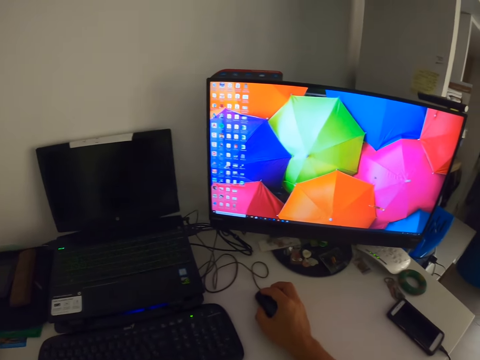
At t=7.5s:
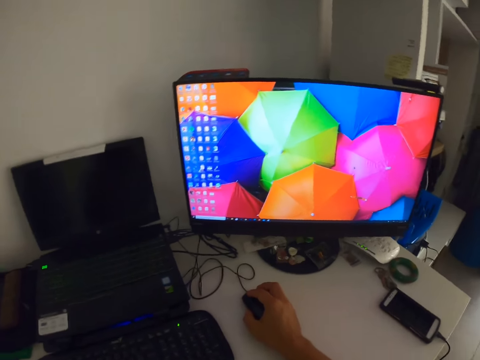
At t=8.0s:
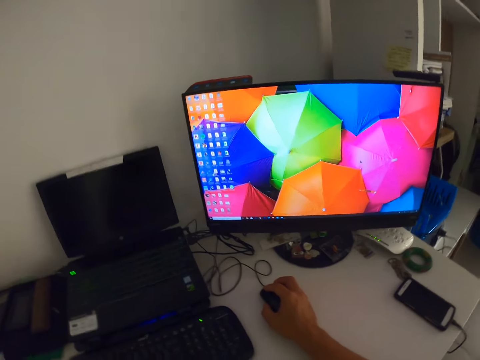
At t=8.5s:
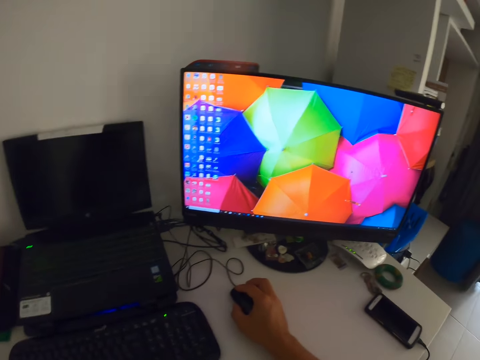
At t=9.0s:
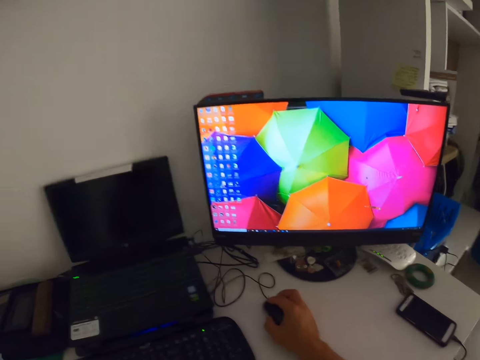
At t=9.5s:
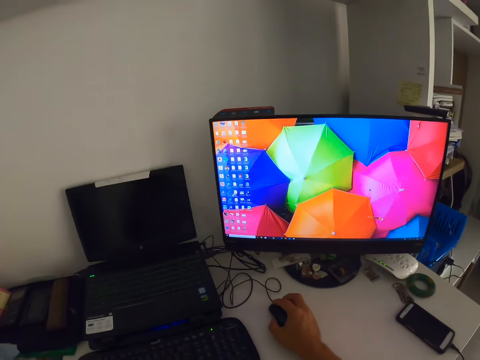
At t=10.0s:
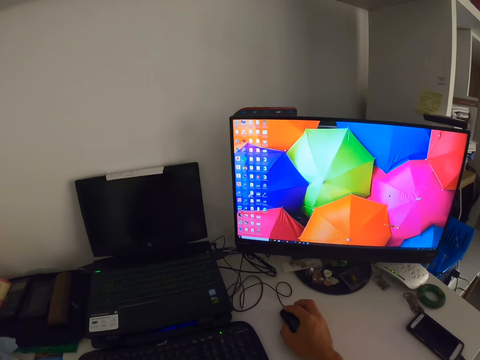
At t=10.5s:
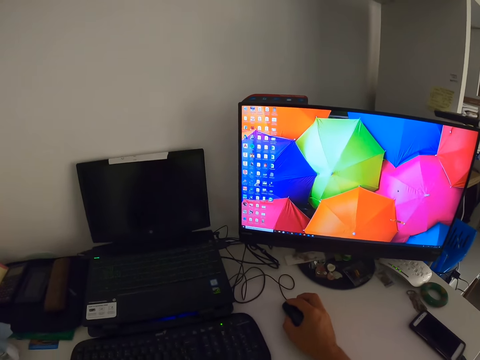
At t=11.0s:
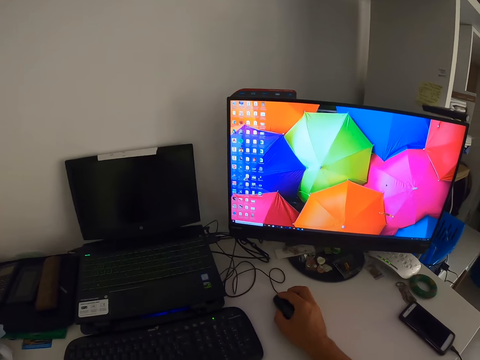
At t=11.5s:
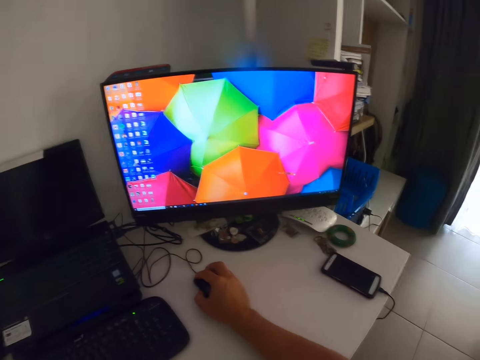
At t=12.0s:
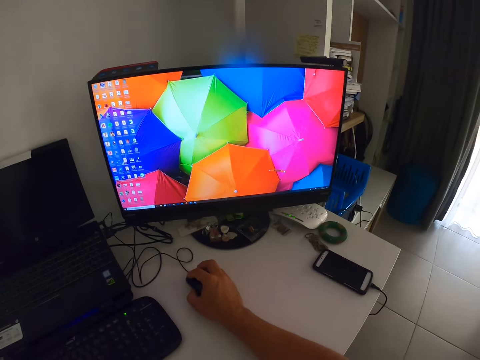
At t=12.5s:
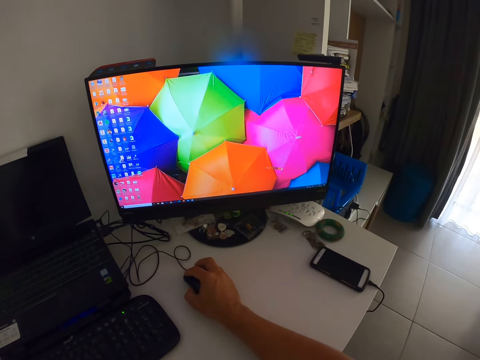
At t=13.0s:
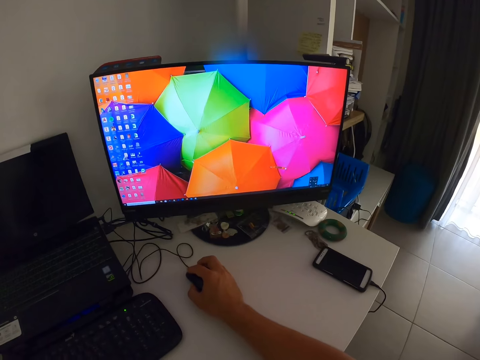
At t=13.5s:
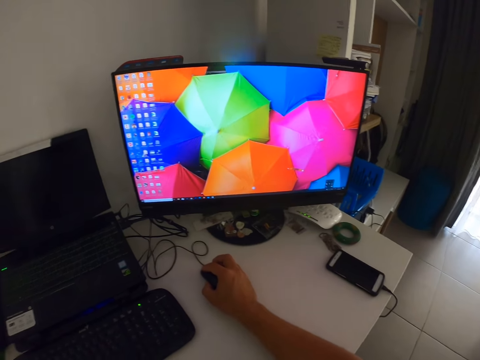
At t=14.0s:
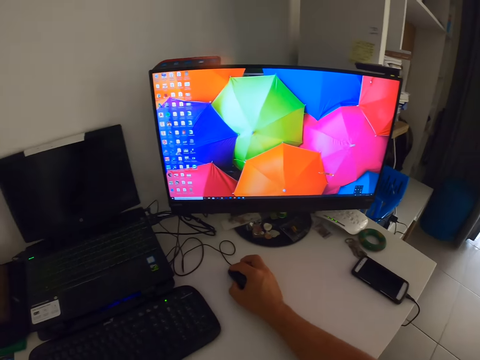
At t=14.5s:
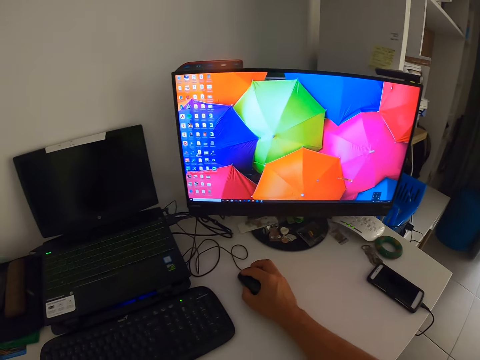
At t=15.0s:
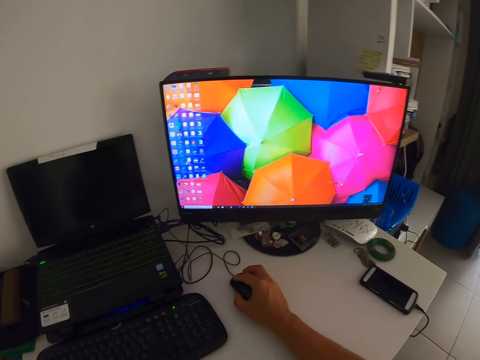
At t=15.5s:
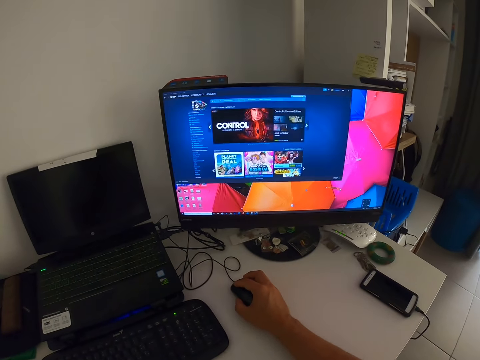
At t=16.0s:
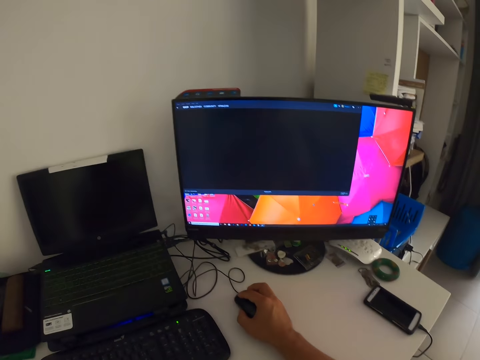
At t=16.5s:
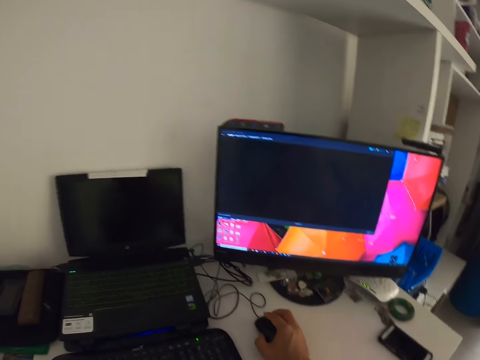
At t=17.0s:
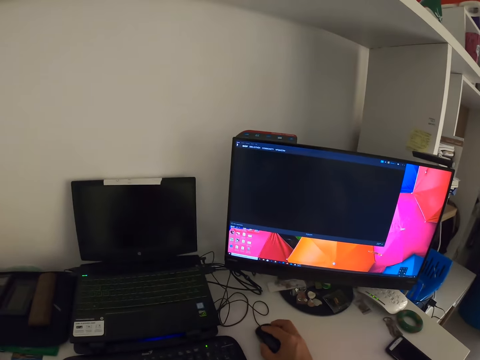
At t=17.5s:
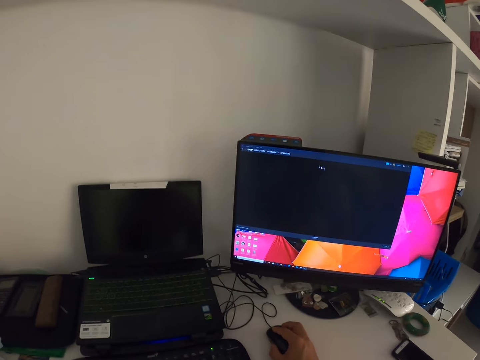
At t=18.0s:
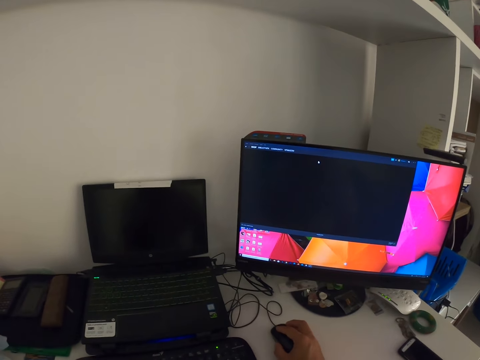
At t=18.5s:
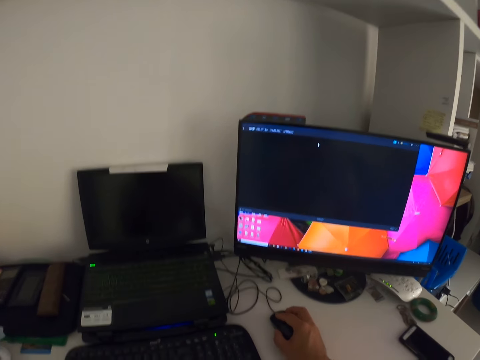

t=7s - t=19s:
The camera wearer controls the mouse. They select from the computer.

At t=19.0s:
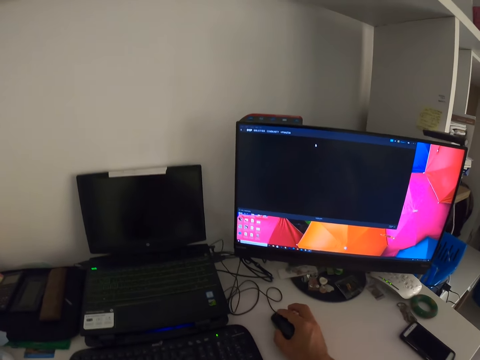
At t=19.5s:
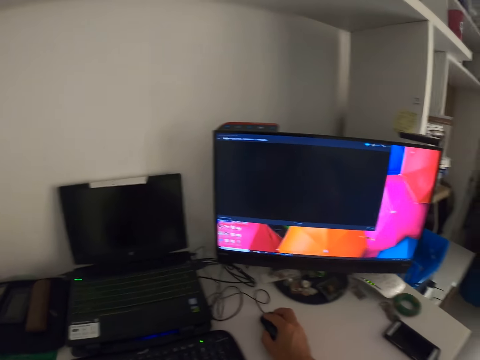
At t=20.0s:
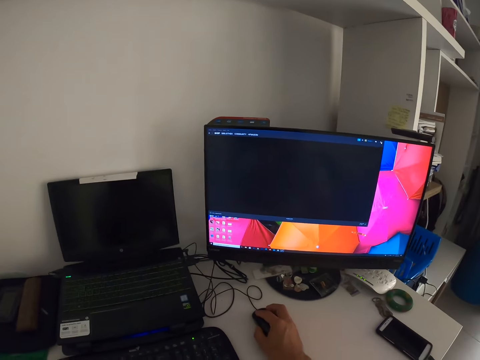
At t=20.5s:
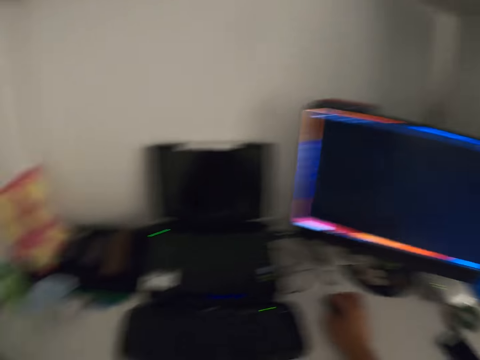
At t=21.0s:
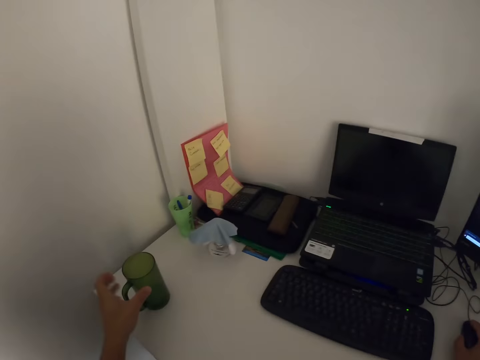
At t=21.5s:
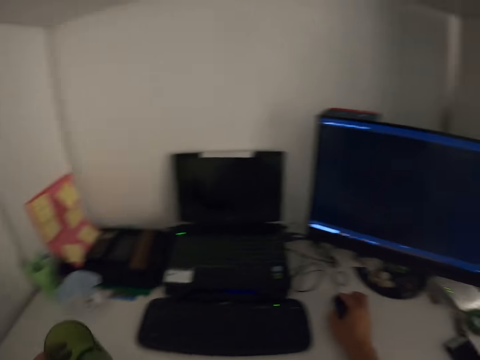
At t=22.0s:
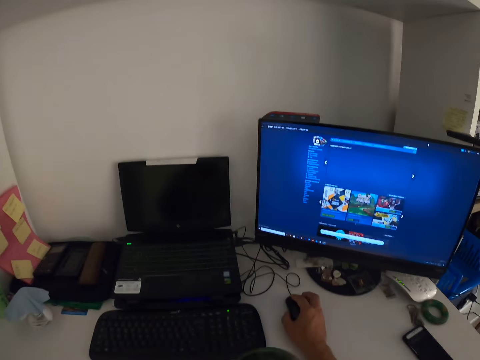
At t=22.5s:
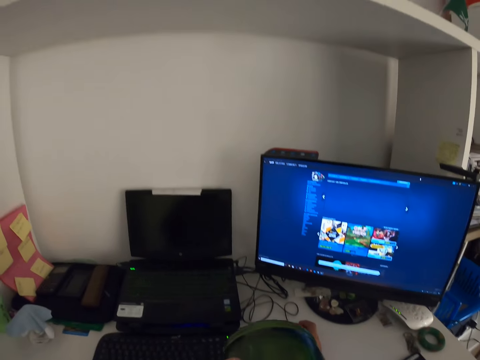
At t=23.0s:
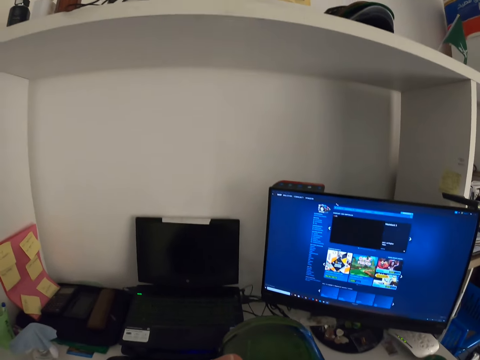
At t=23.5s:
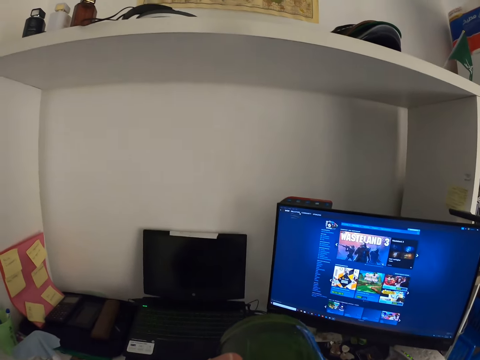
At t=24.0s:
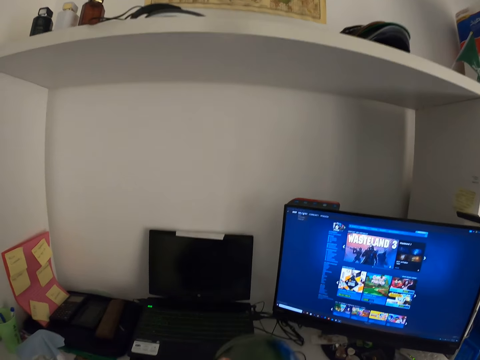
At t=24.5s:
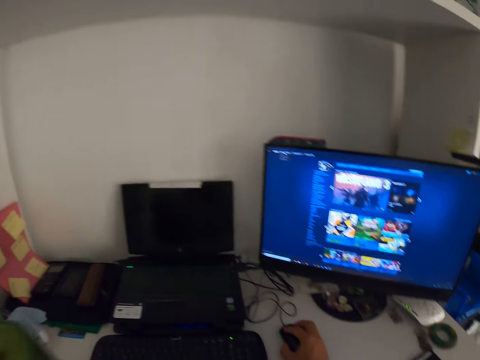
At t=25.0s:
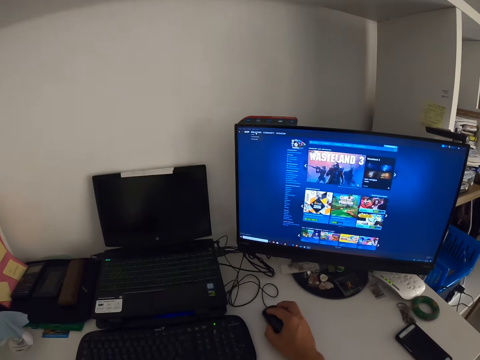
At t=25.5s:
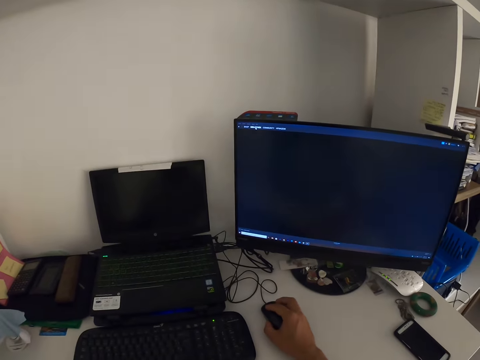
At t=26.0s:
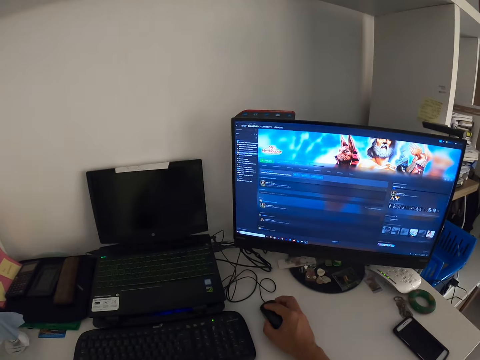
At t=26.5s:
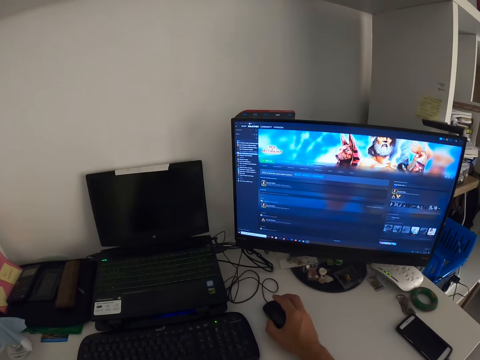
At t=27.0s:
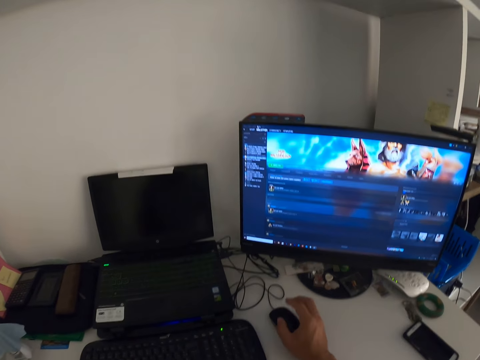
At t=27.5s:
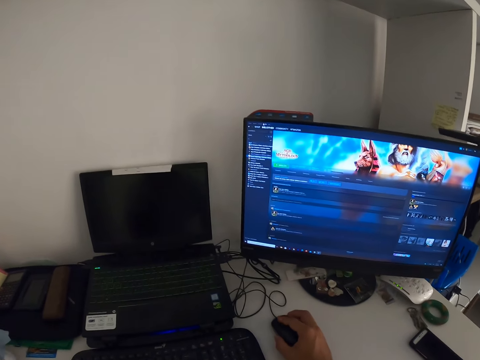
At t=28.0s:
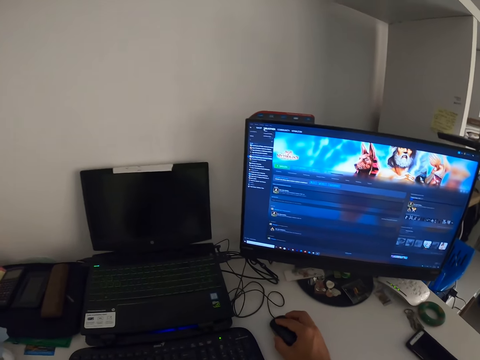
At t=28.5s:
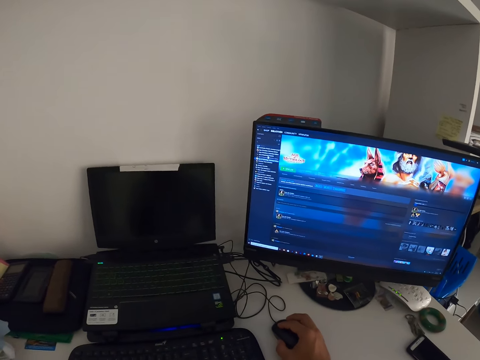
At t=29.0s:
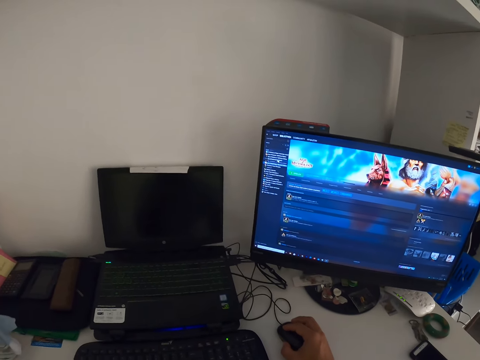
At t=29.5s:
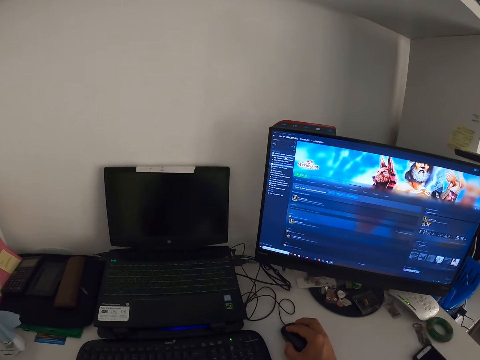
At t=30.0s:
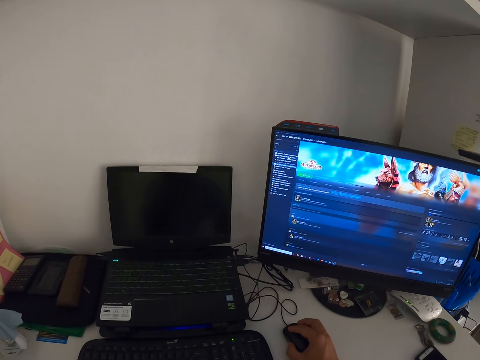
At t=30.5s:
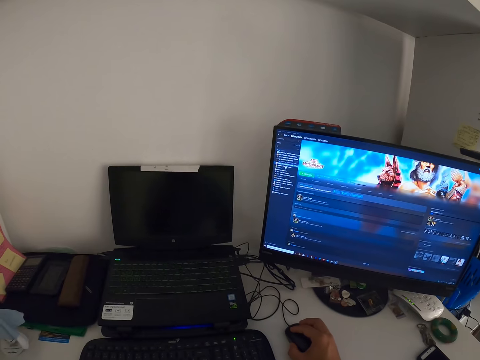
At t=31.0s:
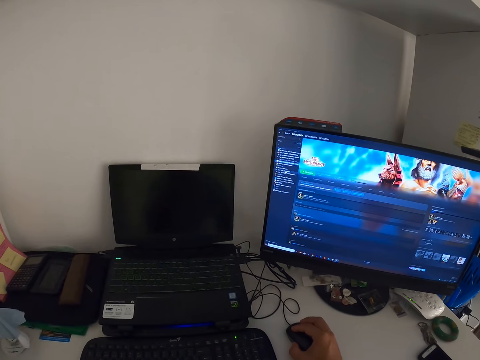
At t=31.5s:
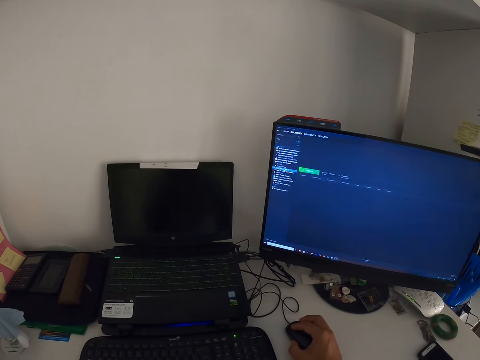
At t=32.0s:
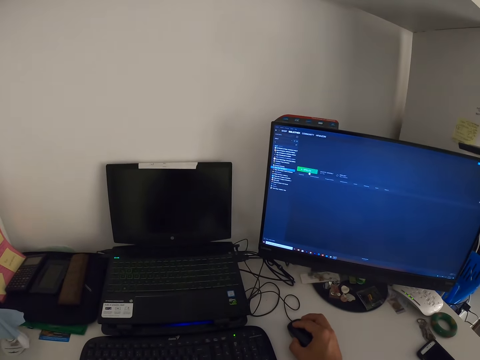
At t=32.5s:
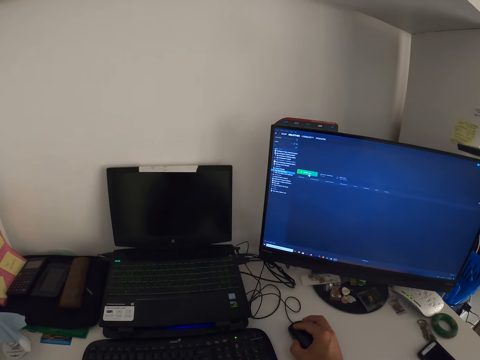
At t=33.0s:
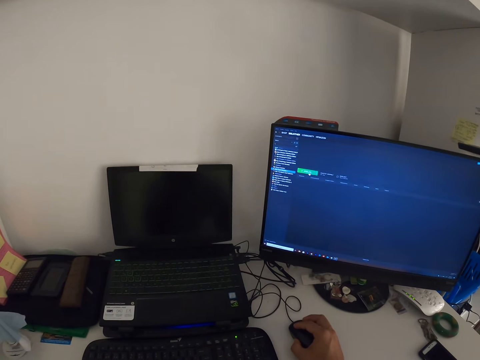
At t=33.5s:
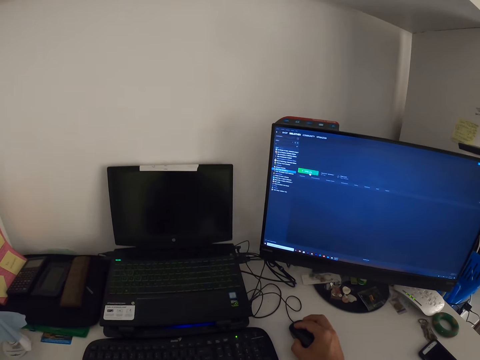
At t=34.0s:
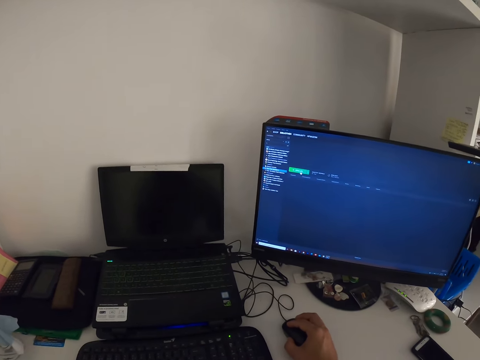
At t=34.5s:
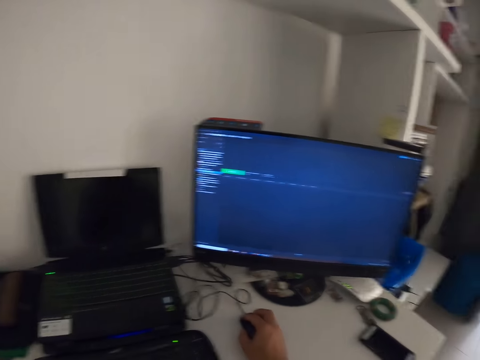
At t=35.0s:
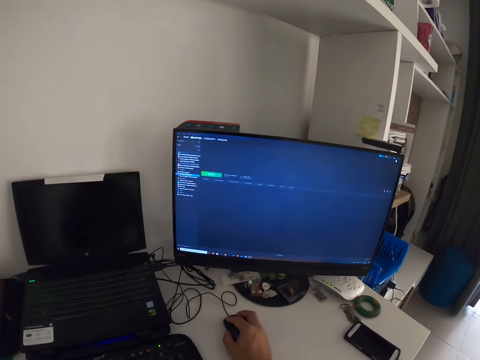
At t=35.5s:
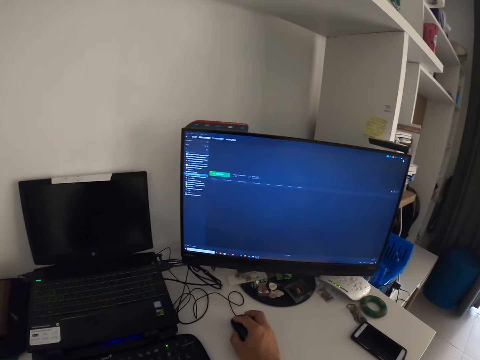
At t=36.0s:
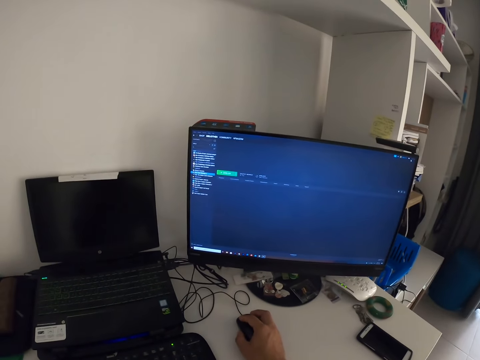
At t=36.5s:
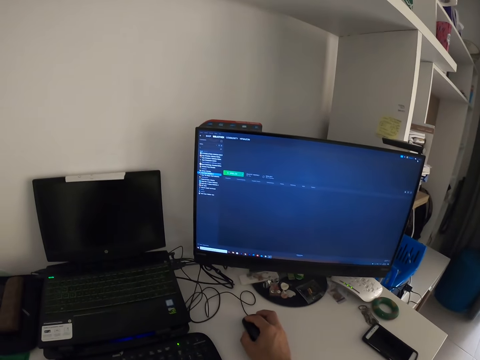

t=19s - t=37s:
The camera wearer picks a cup from the table. They drink coffee from the cup. They place the cup on the table. They use the computer mouse. They scroll the mouse. They select on the computer.
